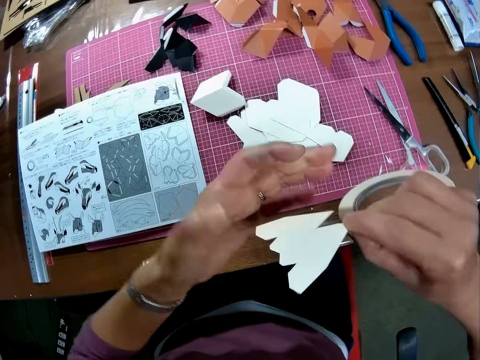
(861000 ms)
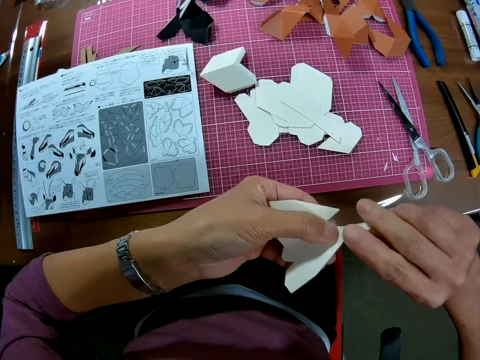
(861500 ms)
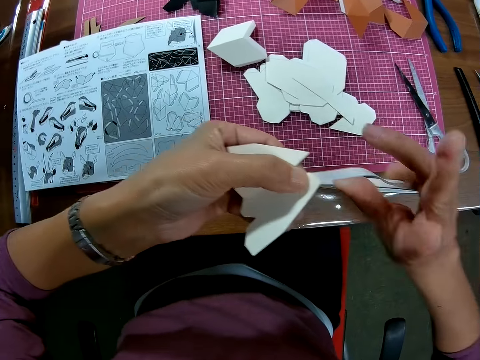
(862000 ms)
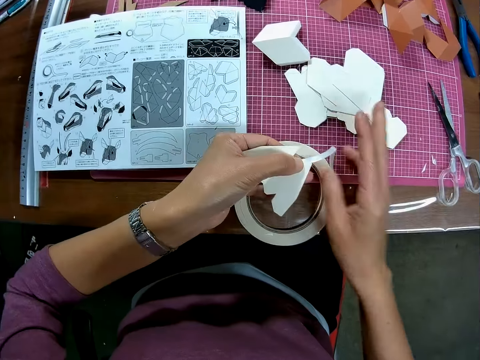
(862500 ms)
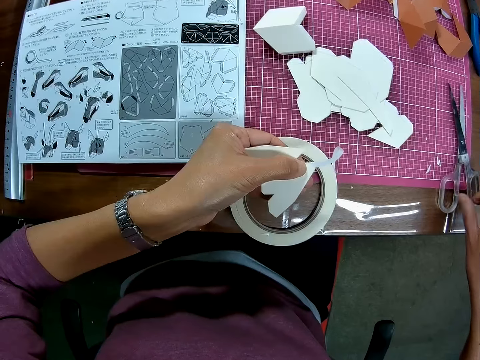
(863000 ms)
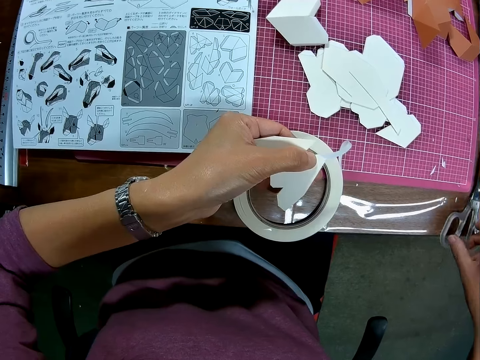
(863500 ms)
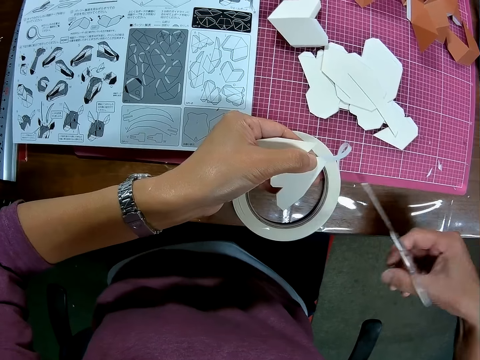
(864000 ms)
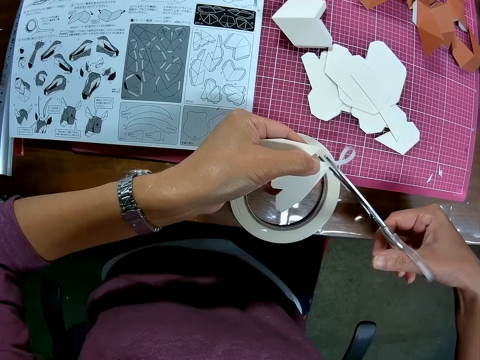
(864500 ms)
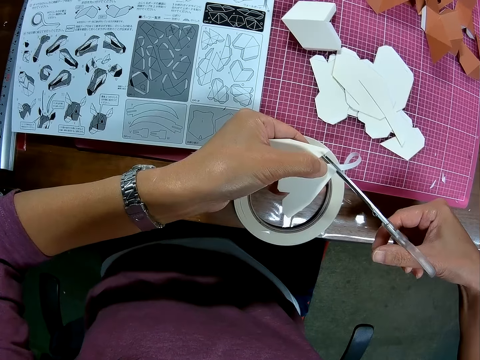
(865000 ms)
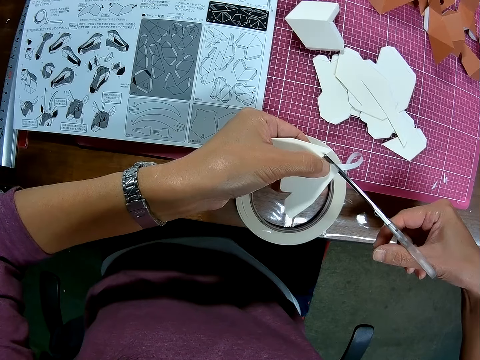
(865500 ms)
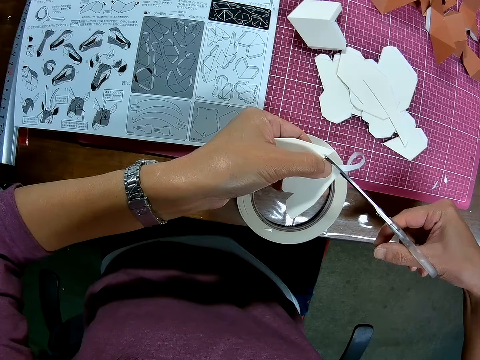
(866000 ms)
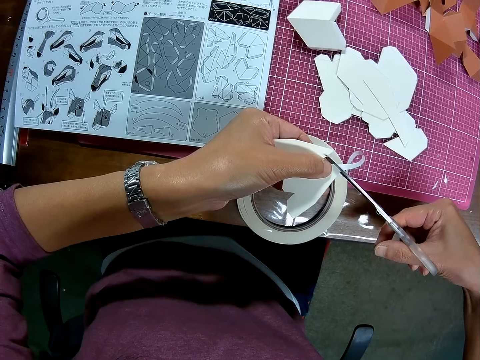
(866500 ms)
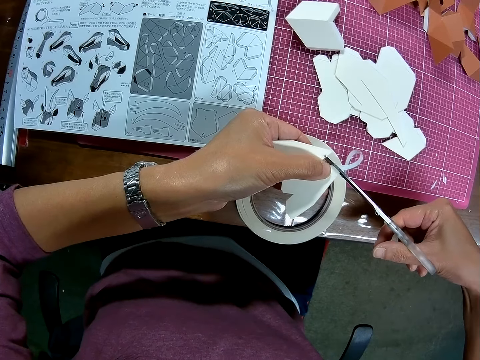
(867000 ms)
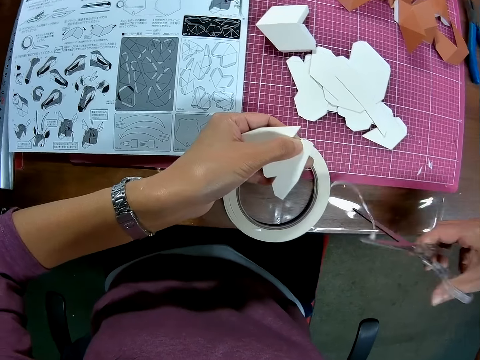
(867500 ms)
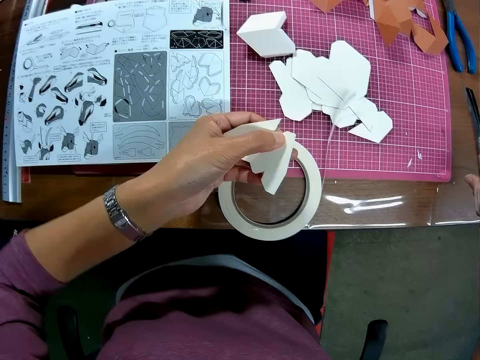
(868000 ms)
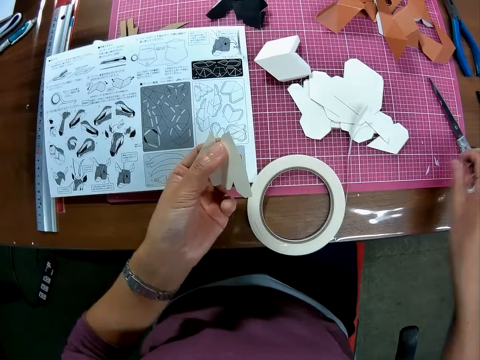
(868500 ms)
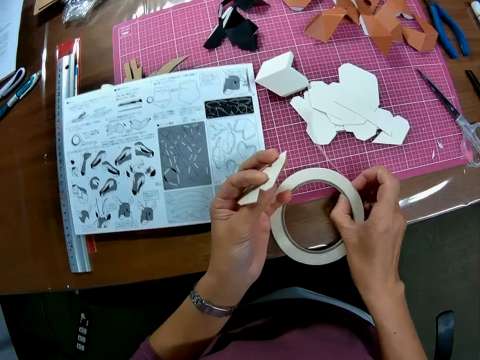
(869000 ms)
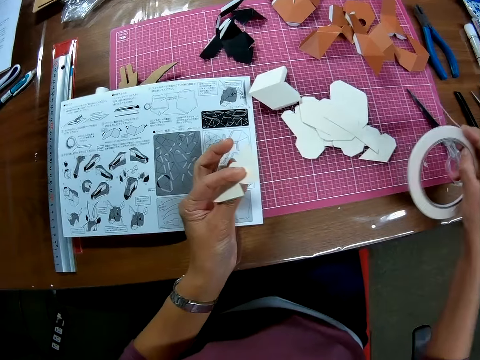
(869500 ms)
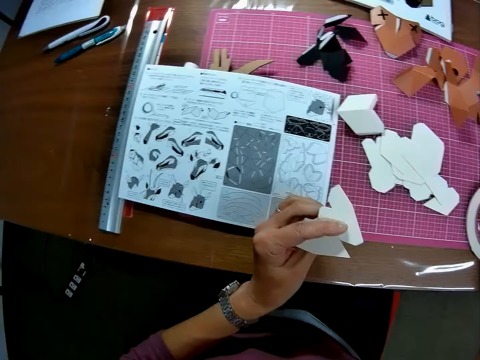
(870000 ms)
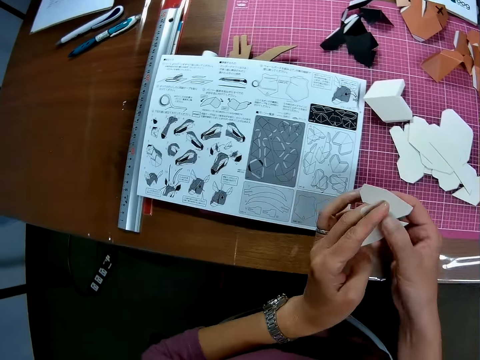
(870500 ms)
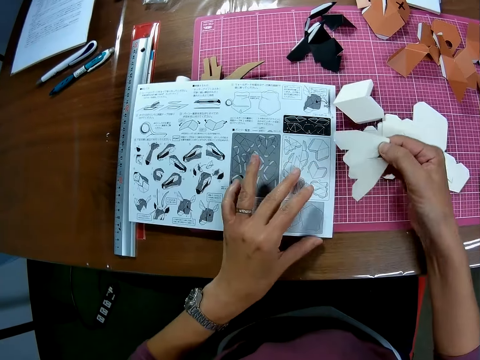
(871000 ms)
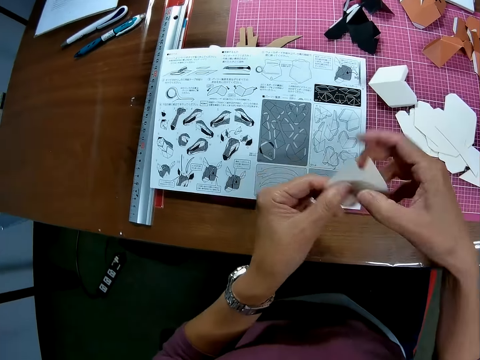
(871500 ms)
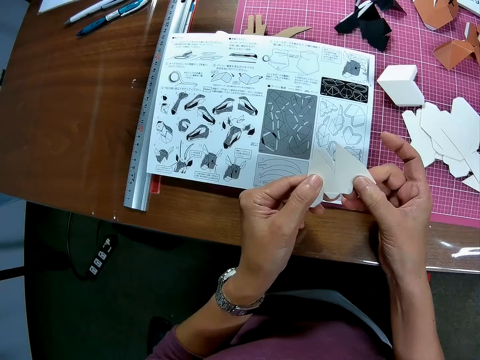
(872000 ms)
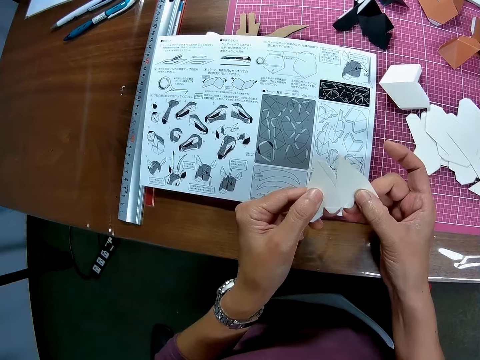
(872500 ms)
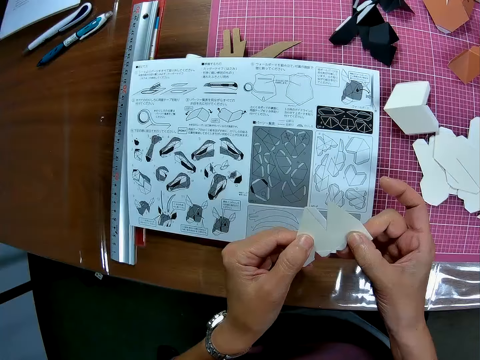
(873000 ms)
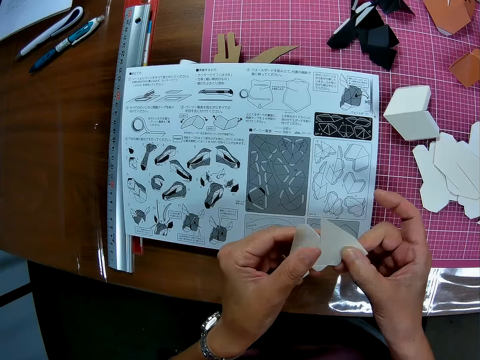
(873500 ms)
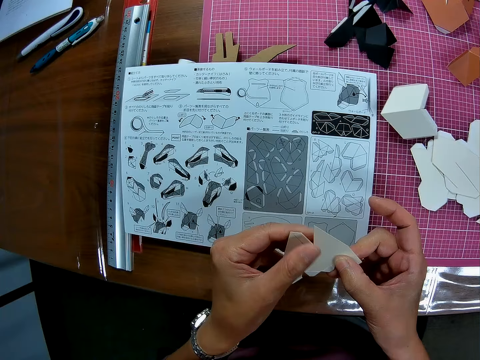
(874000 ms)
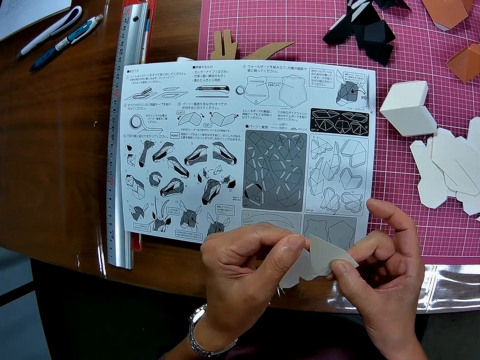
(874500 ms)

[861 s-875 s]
The camera wearer drops the paper tape on the table. He turns the woodcraft over. He picks up the scissors on the cutting mat on the table. He cuts the tape with the scissors. He drops the scissors on the cutting mat on the table. He moves the paper tape sideways on the table. He passes the paper from his left hand to his right hand. He moves an instruction manual on the table. He holds the paper with both hands. He stares at the woodcraft.

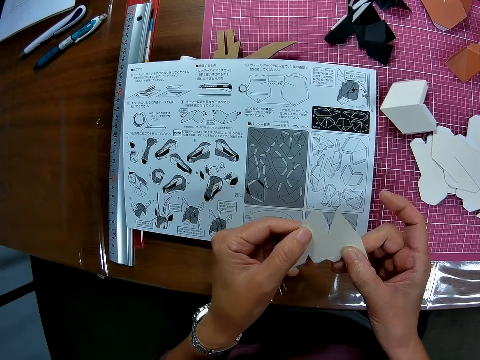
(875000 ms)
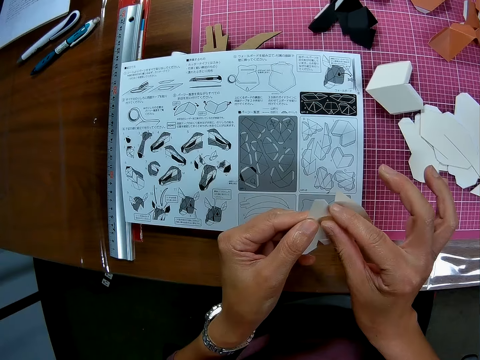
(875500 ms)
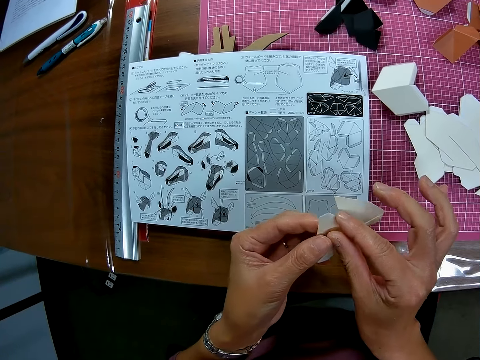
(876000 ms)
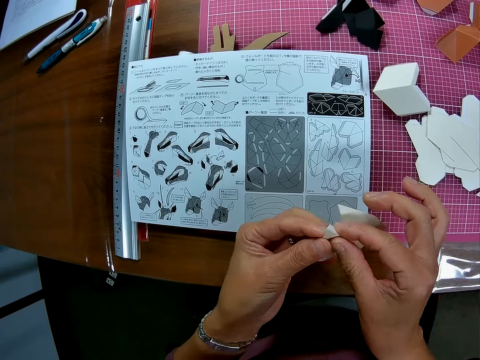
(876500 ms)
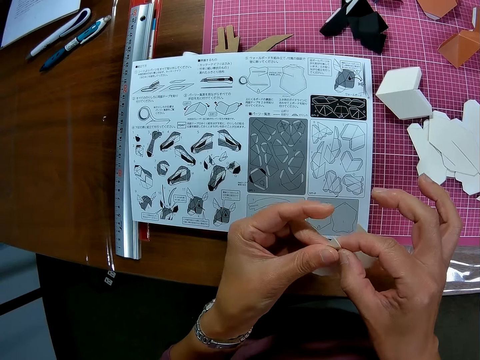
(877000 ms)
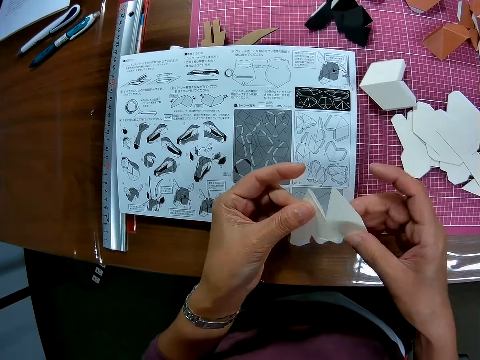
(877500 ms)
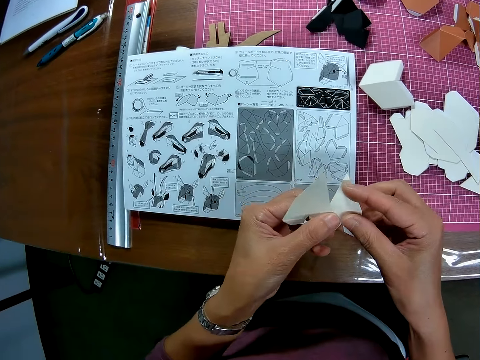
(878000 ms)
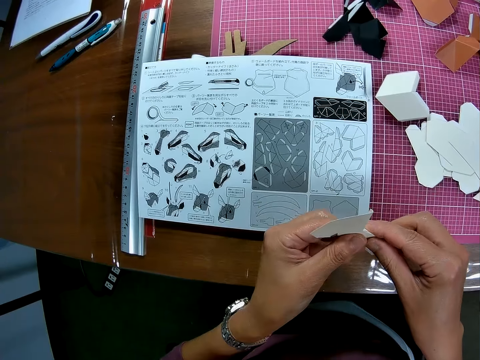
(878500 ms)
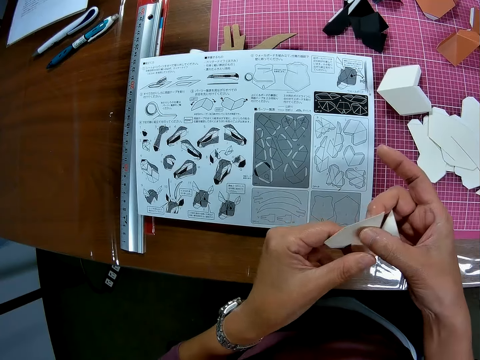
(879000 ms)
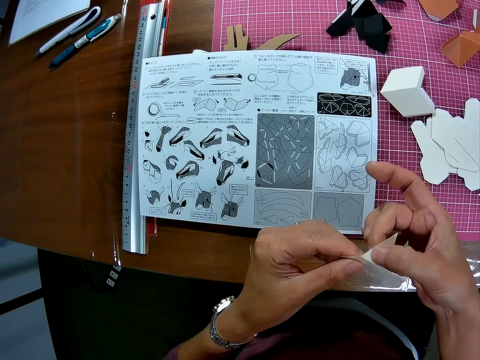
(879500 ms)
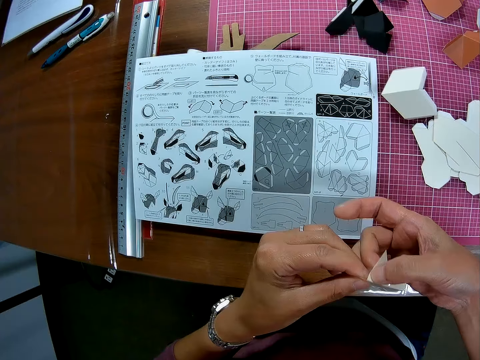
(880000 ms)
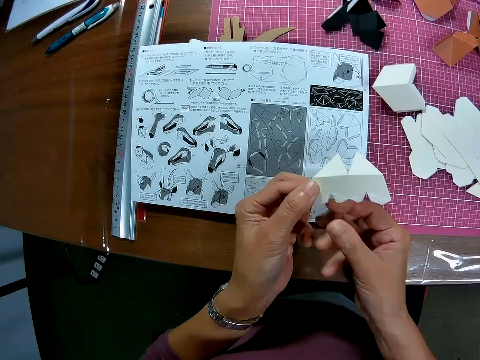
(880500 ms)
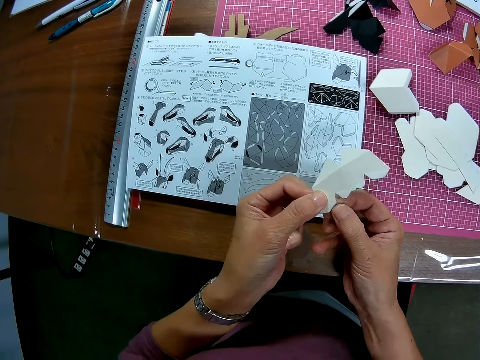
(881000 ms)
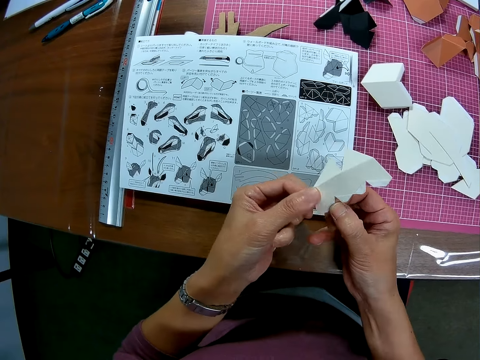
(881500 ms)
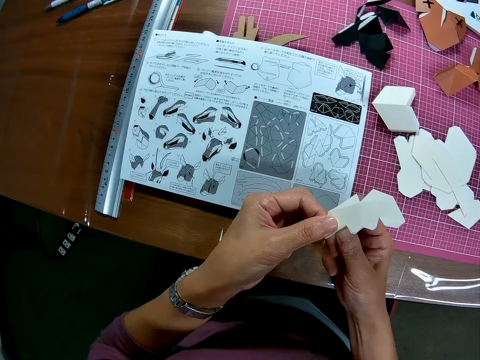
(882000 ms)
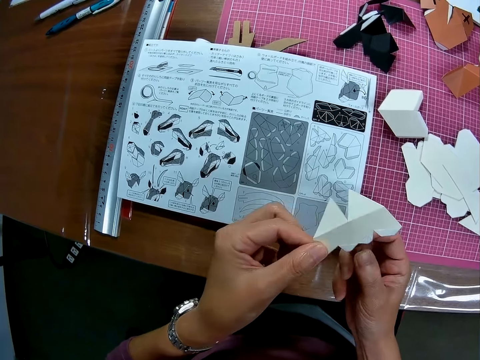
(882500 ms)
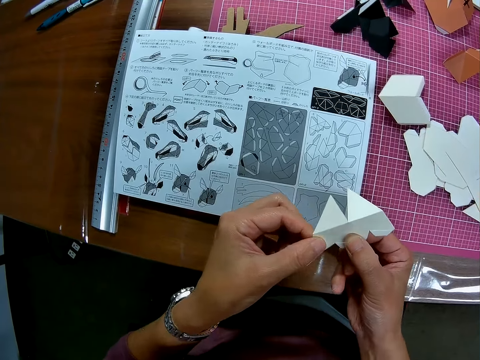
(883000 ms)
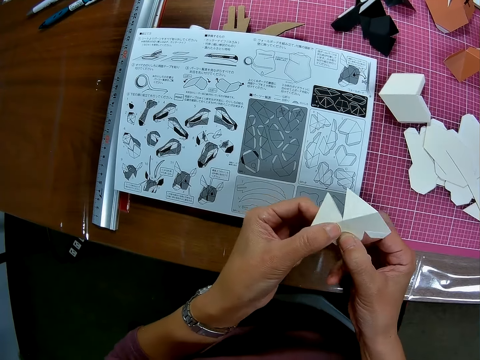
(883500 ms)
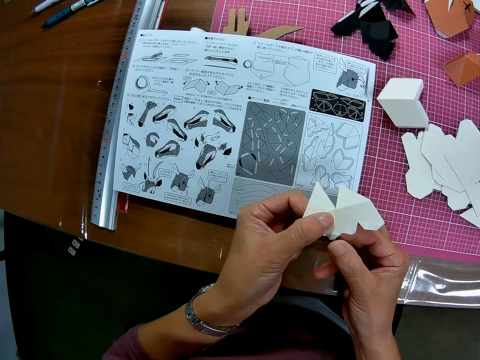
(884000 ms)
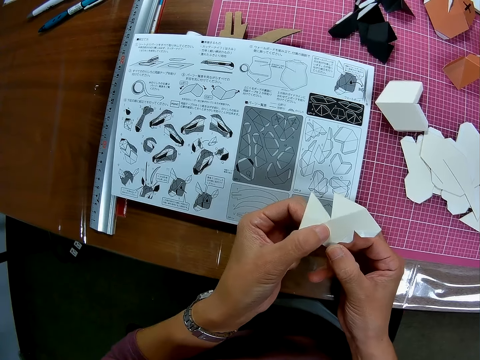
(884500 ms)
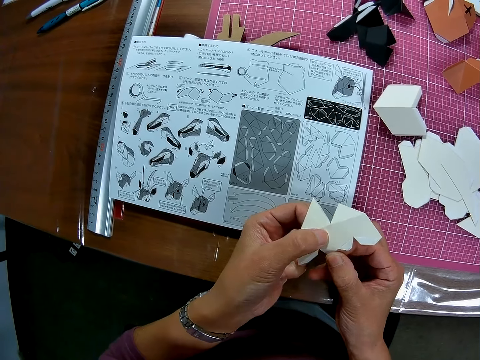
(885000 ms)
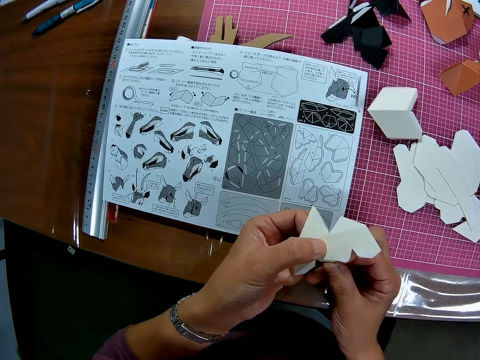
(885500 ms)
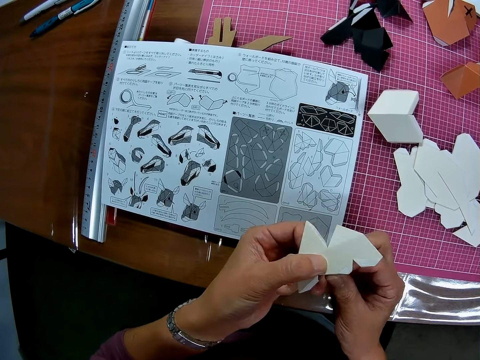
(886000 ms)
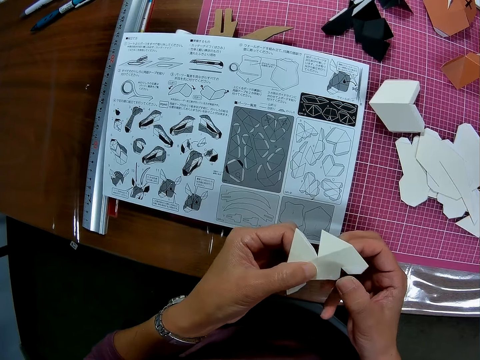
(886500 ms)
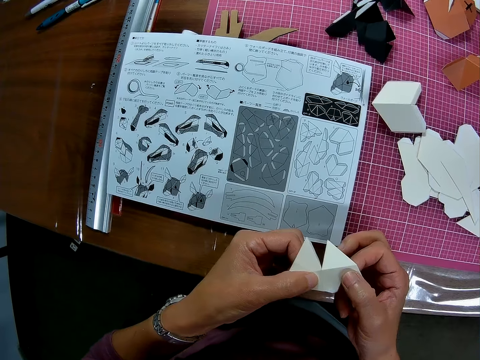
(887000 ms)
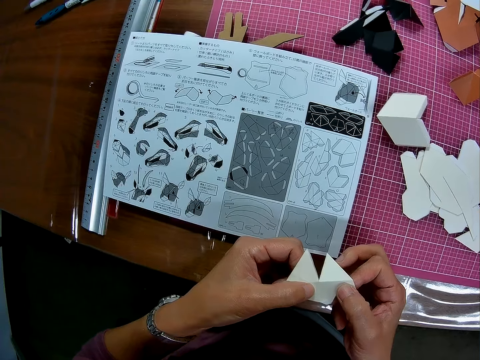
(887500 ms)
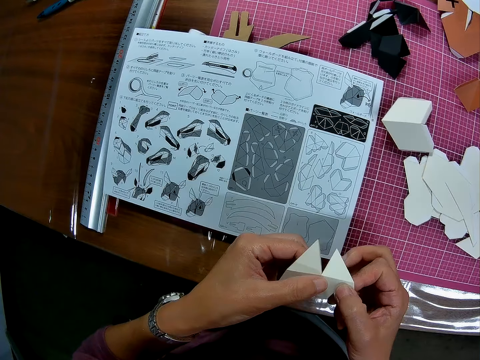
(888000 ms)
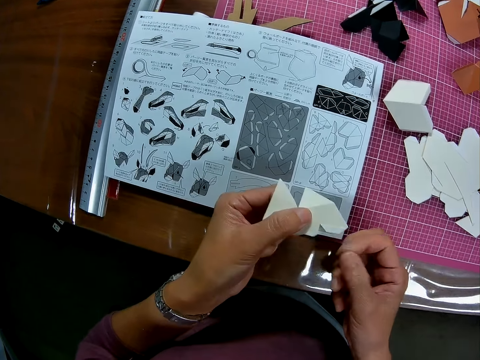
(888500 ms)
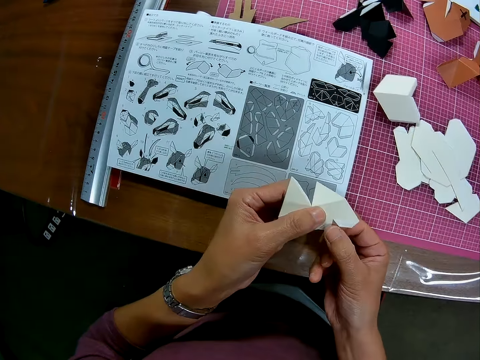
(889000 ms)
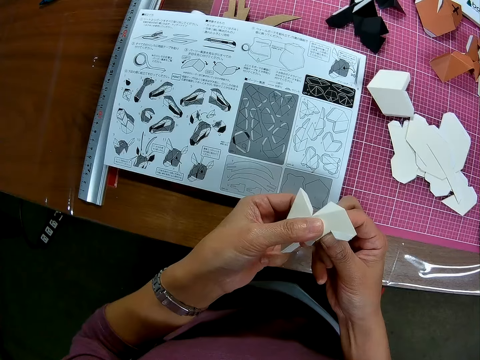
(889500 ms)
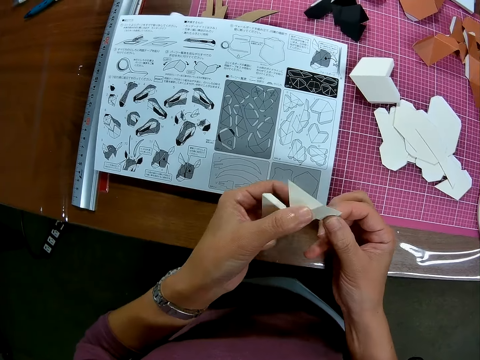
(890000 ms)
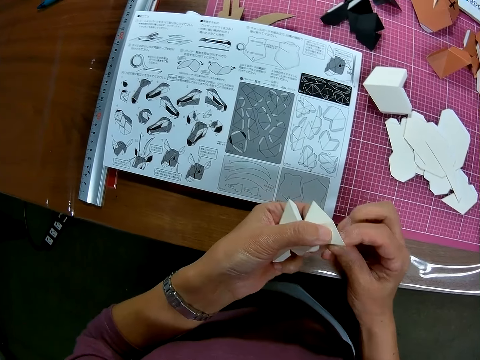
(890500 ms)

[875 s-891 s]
The camera wearer folds the paper with both hands.
